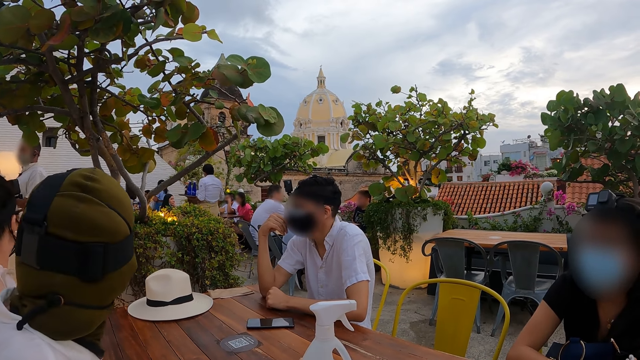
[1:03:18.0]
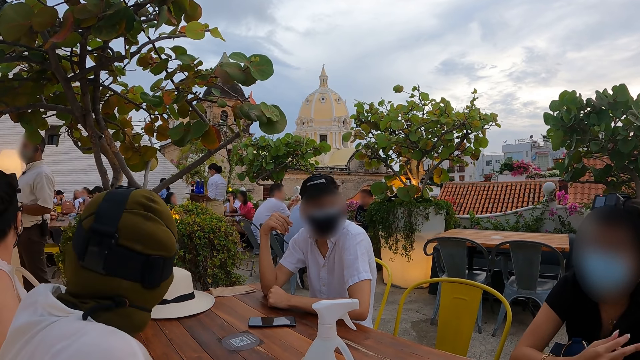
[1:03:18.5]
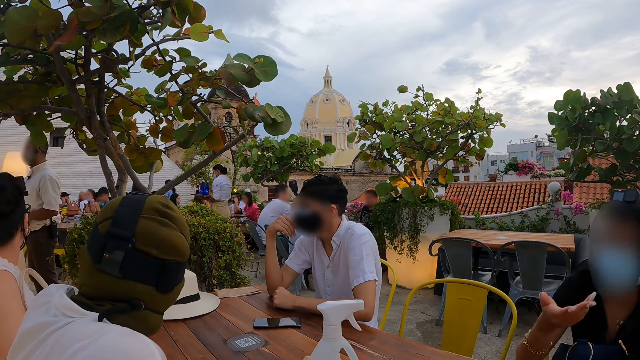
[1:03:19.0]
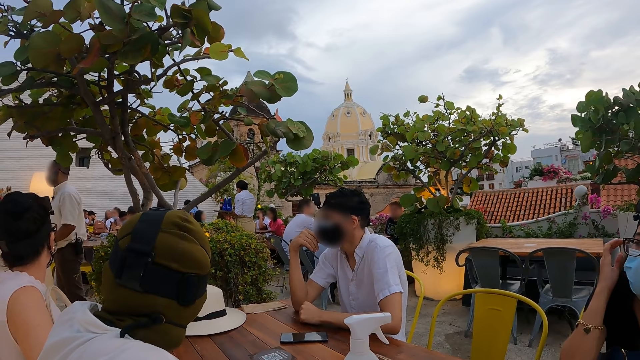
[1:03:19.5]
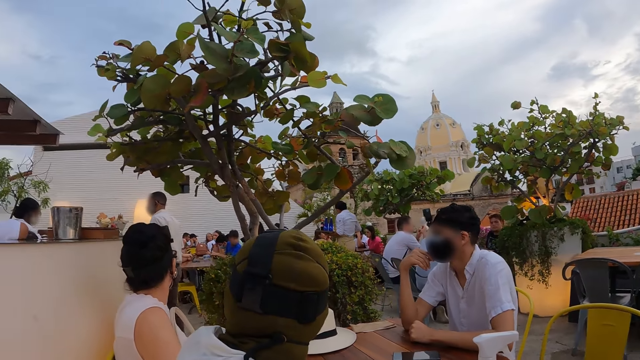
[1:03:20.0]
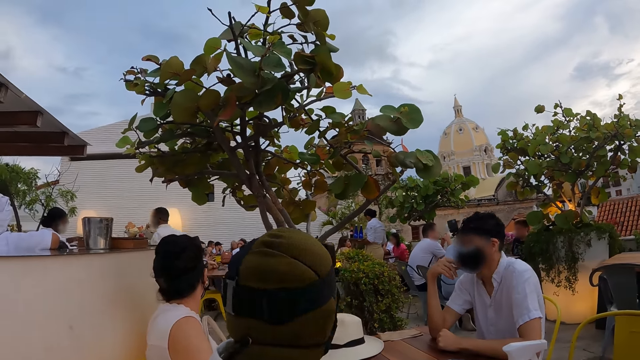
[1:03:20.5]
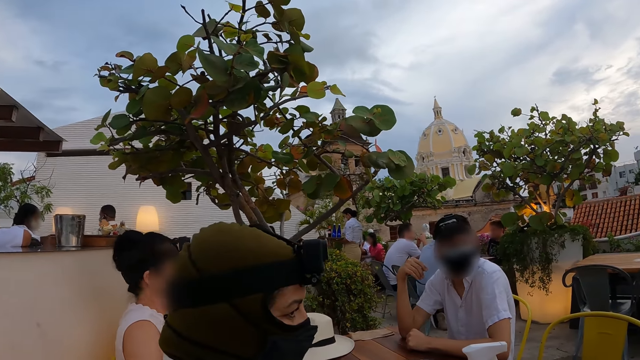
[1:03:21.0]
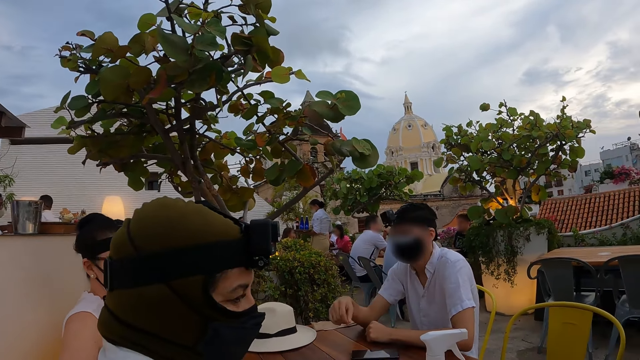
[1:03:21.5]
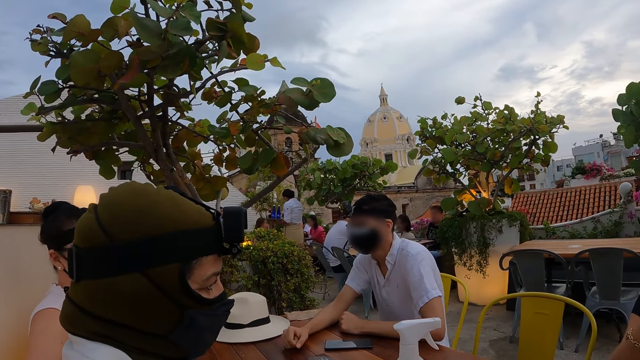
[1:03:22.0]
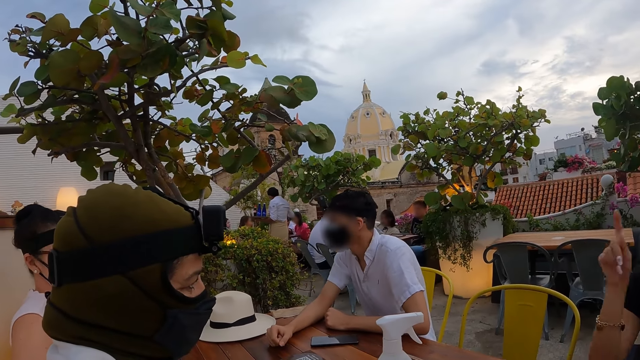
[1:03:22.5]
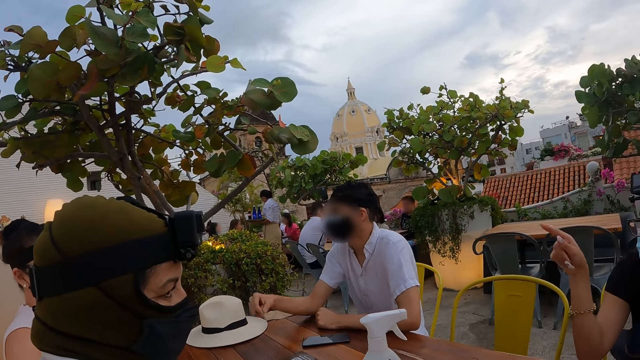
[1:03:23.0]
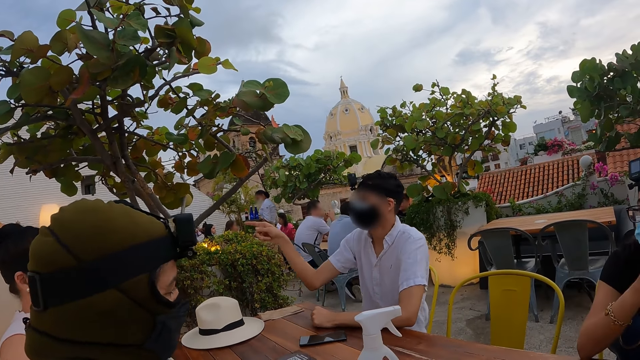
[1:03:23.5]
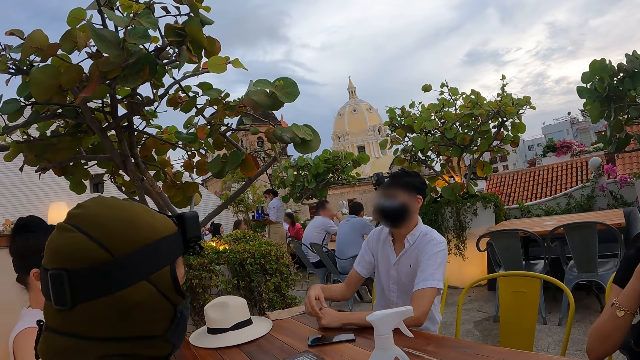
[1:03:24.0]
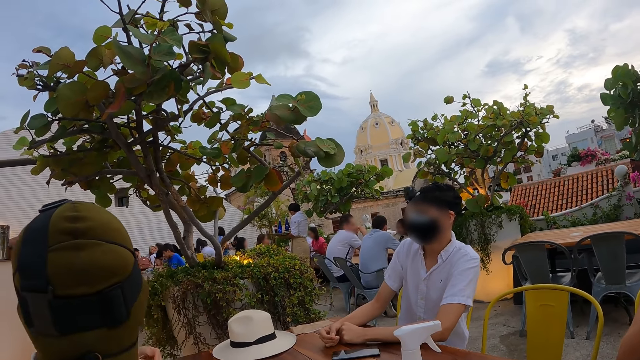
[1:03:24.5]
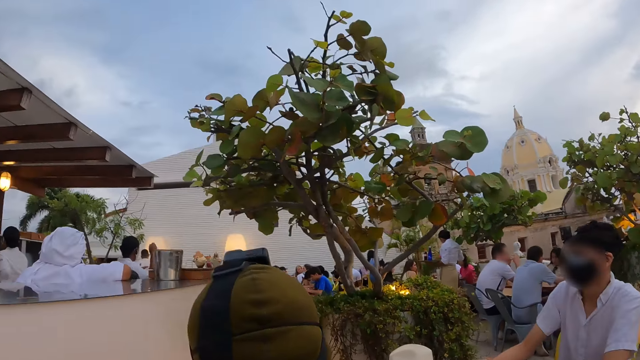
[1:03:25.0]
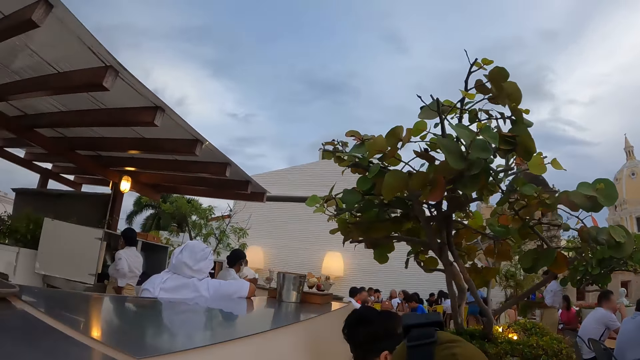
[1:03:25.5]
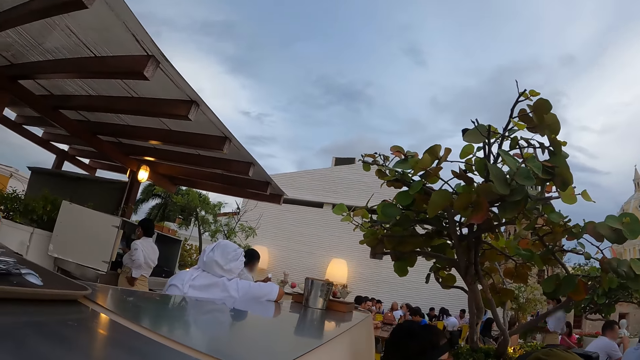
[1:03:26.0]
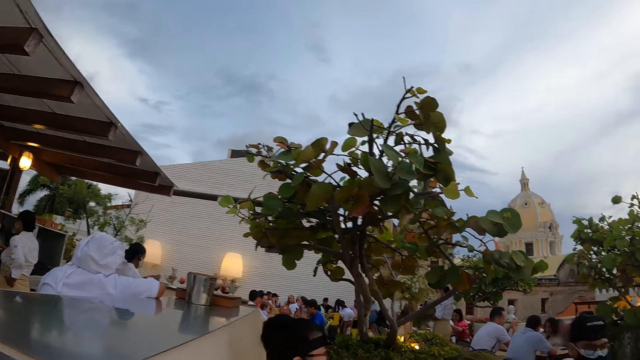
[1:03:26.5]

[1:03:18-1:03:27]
A woman adjusts her eyeglass with her right hand. The camera wearer looks around. The woman gesticulates her right hand. The man points his right hand at a waiter.

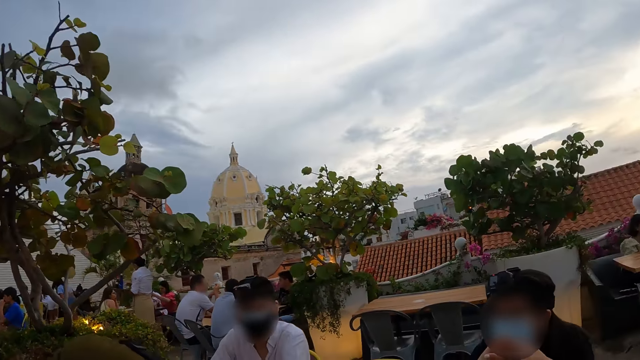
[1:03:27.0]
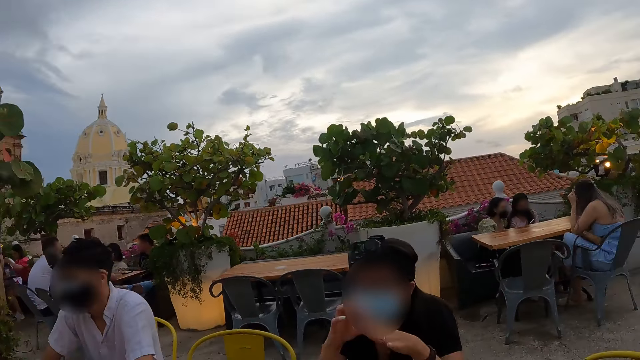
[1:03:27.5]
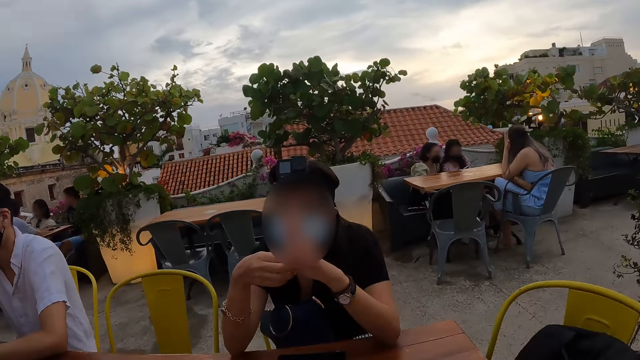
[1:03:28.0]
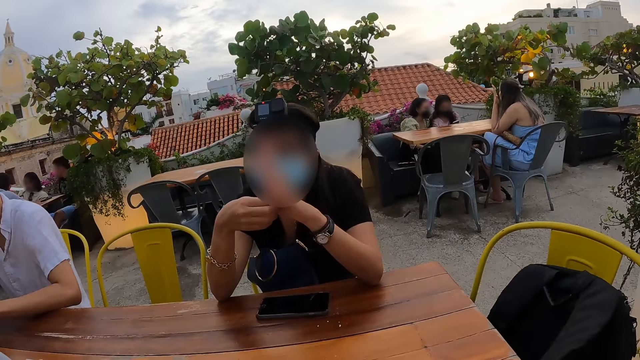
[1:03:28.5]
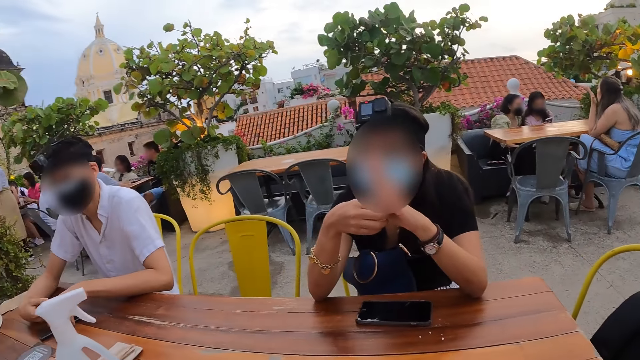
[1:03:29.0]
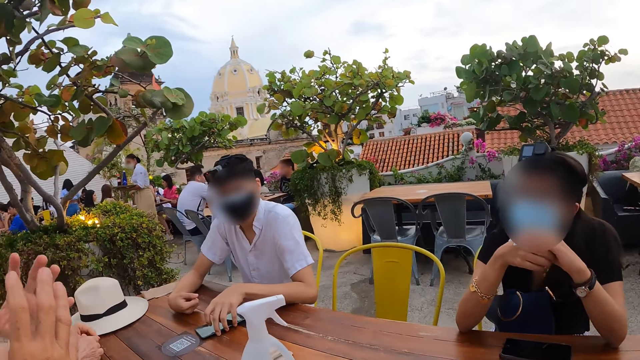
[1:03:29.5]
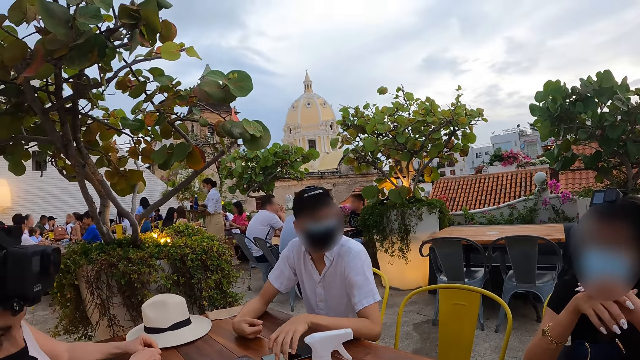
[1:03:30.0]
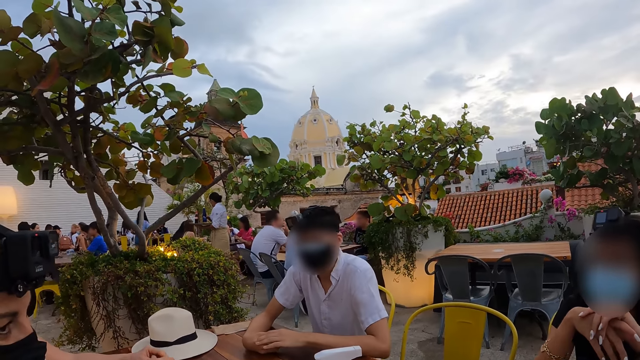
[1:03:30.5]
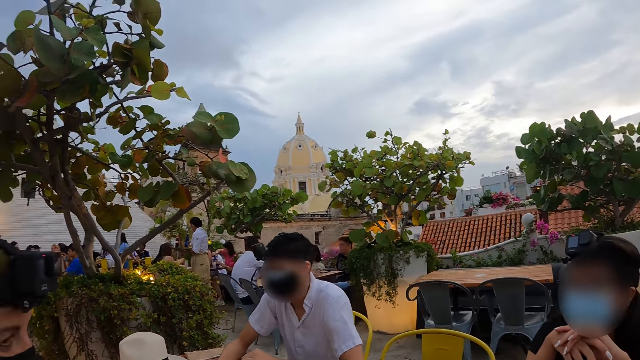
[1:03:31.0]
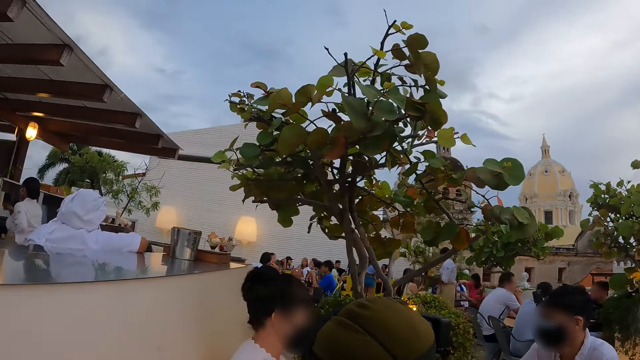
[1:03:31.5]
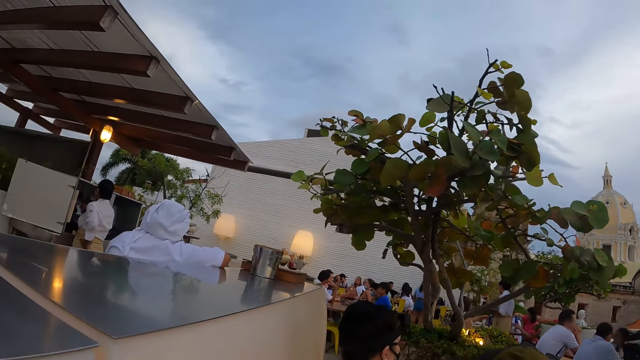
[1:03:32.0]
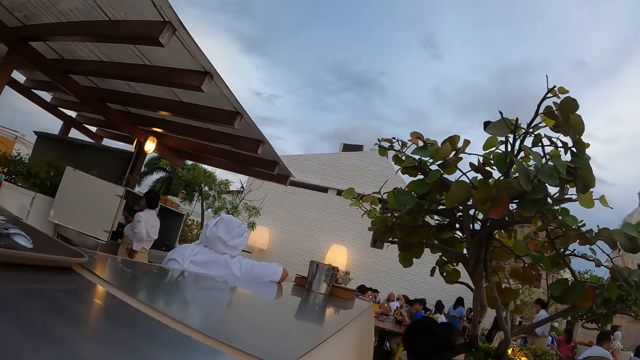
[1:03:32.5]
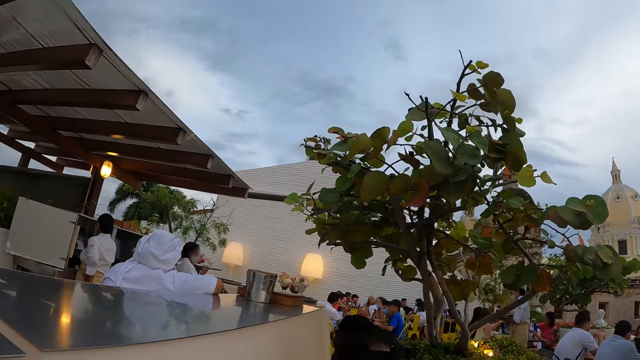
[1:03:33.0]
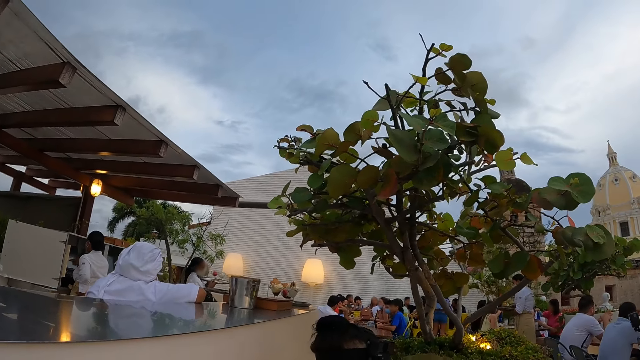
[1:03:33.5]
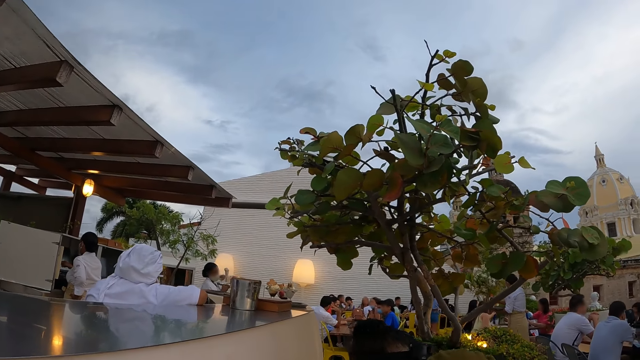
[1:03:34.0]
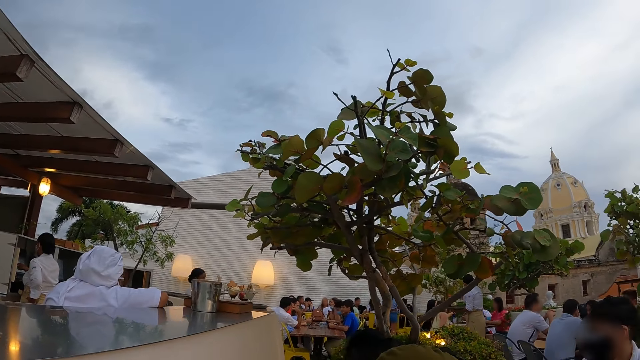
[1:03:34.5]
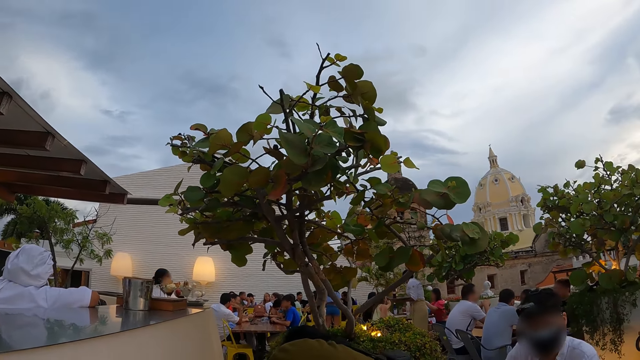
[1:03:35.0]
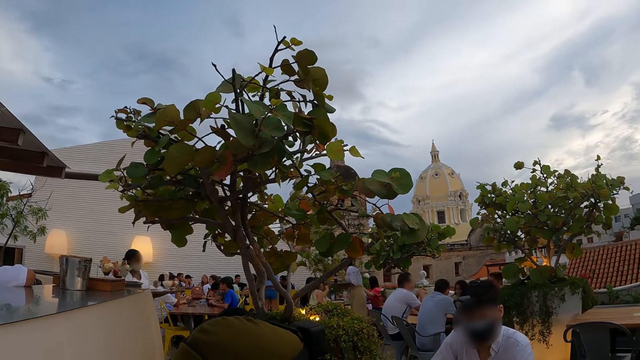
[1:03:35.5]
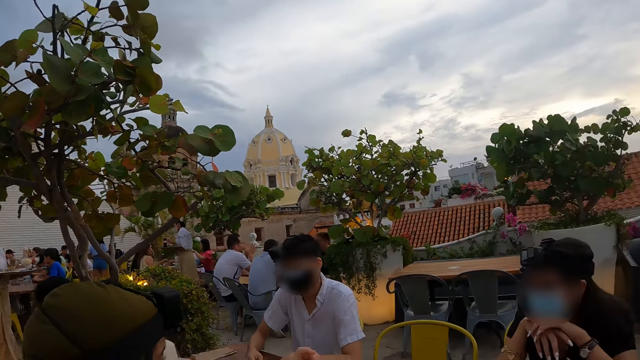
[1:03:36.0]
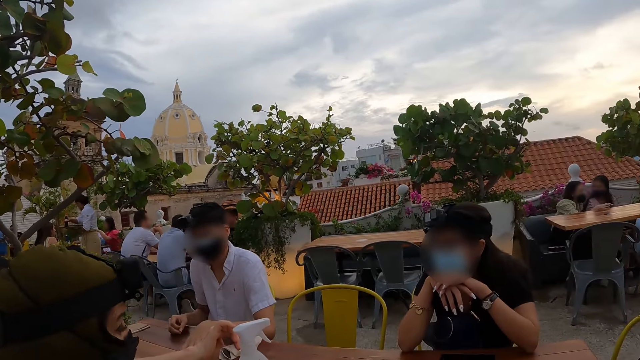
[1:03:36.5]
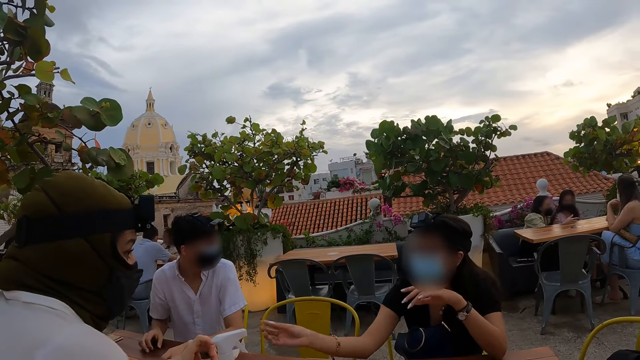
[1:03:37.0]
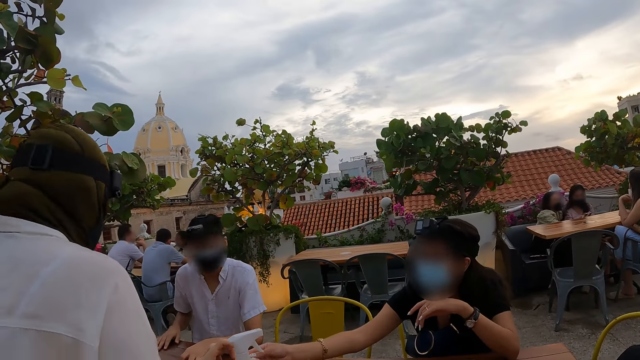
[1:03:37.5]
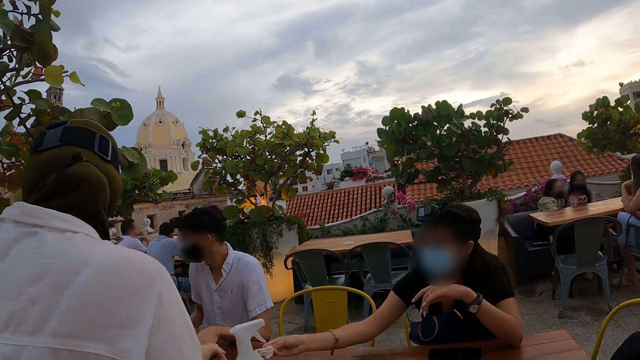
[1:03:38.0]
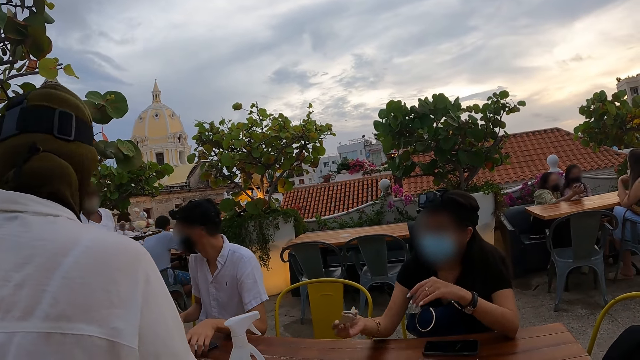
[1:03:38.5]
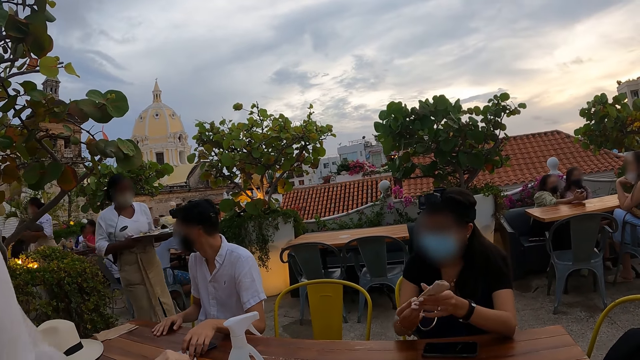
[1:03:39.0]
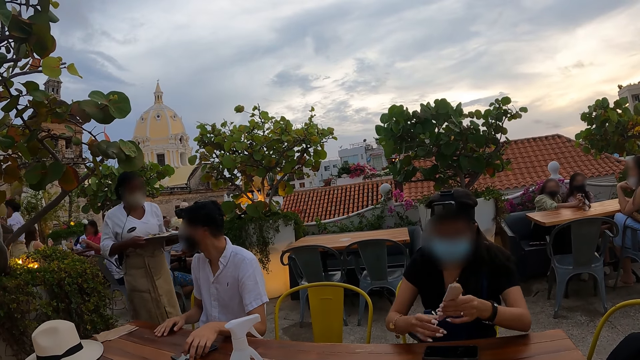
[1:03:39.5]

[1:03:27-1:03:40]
The man drags a phone on the table with his left hand. A woman stands from a chair. Another woman passes a serviette to a third woman. A waitress walks towards the table with a tray in her hands.
